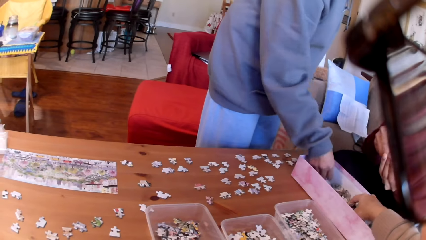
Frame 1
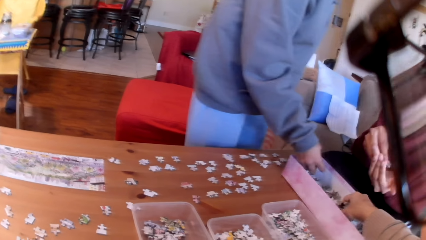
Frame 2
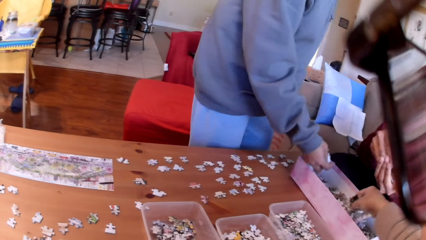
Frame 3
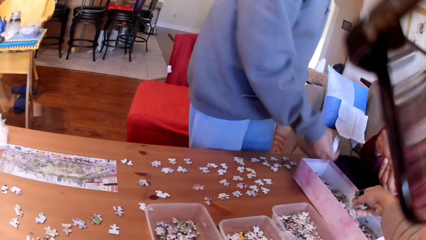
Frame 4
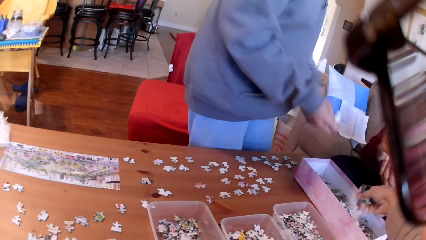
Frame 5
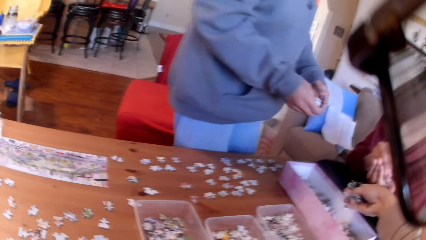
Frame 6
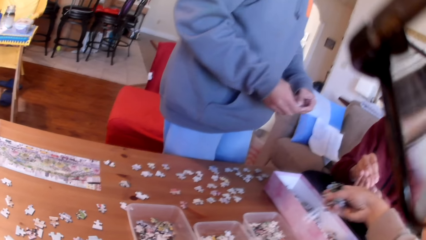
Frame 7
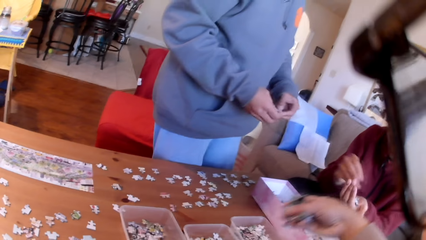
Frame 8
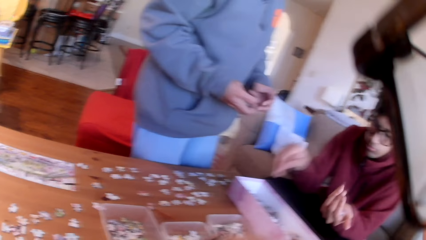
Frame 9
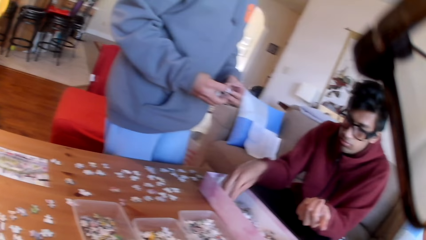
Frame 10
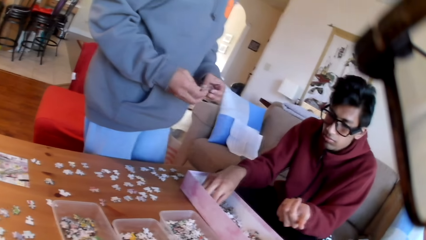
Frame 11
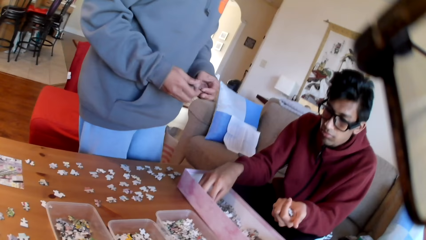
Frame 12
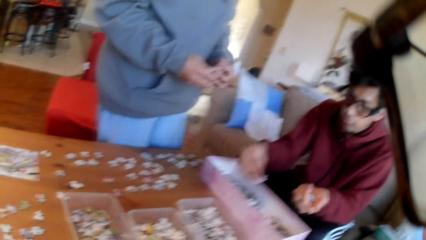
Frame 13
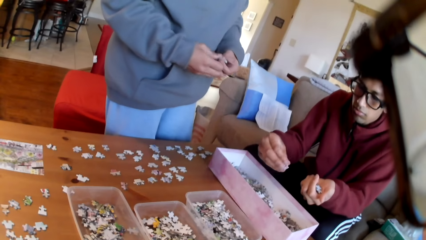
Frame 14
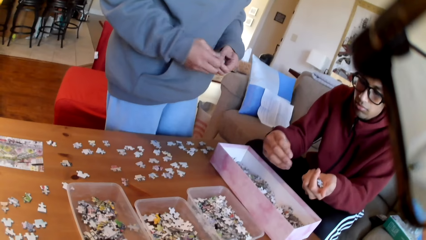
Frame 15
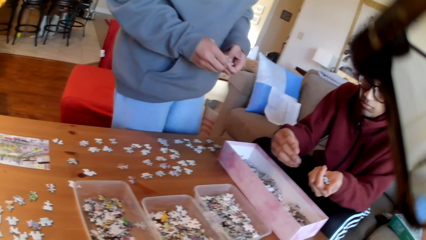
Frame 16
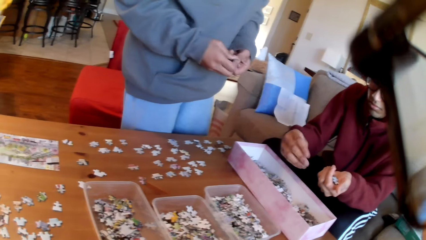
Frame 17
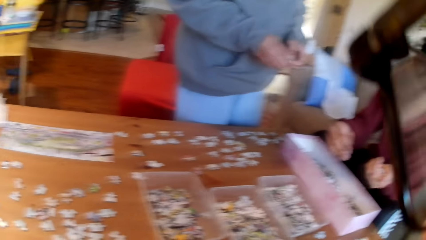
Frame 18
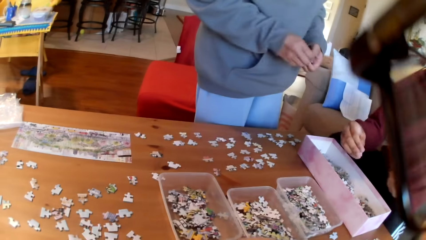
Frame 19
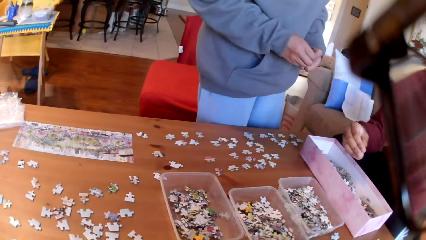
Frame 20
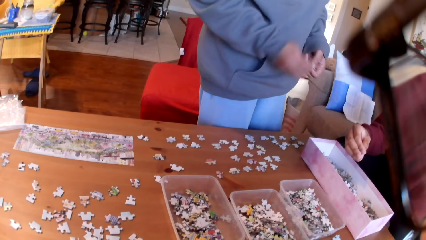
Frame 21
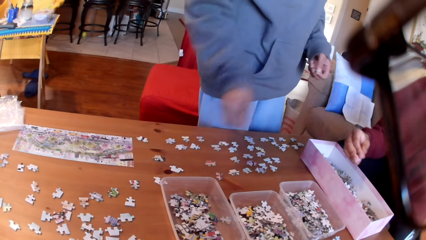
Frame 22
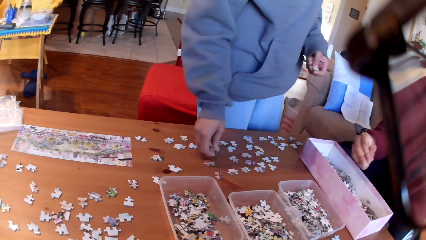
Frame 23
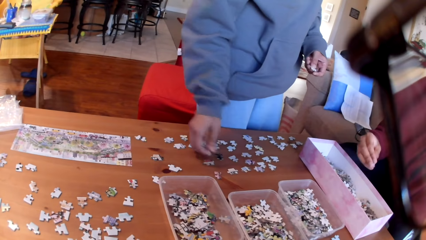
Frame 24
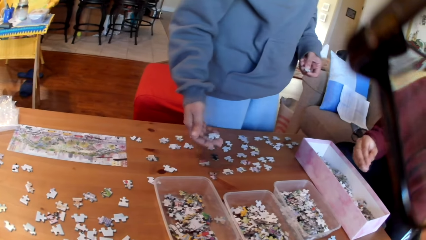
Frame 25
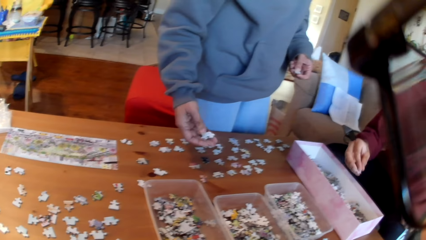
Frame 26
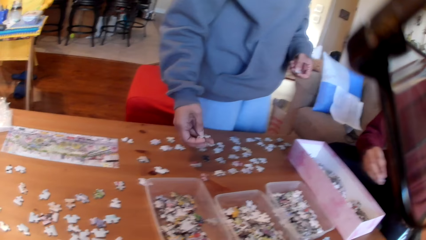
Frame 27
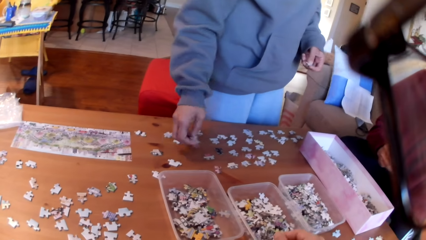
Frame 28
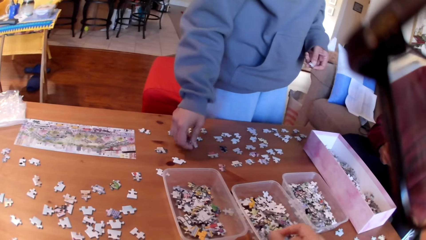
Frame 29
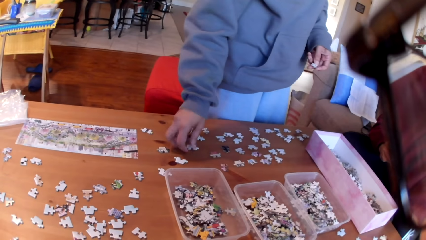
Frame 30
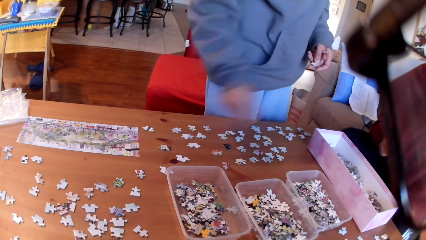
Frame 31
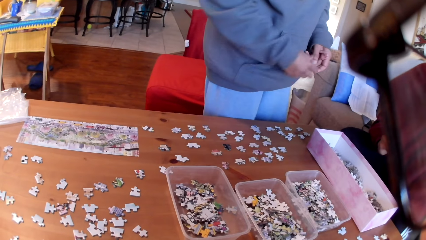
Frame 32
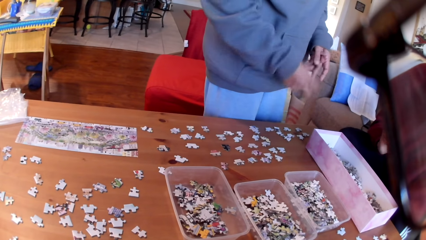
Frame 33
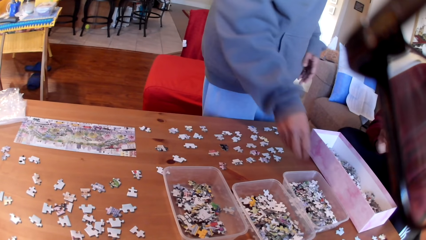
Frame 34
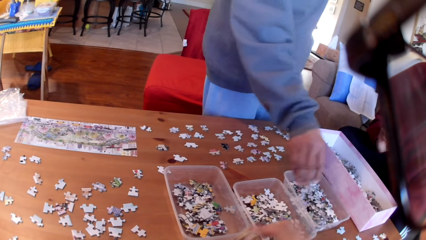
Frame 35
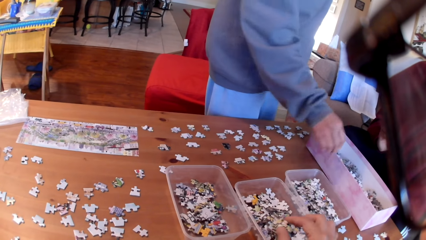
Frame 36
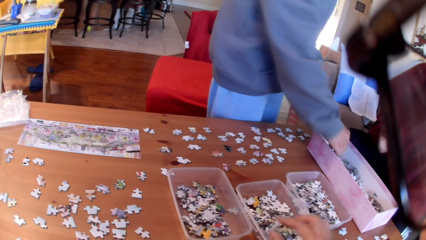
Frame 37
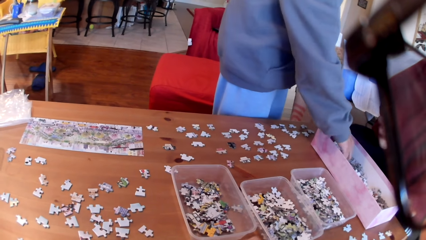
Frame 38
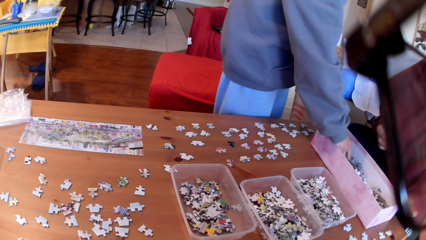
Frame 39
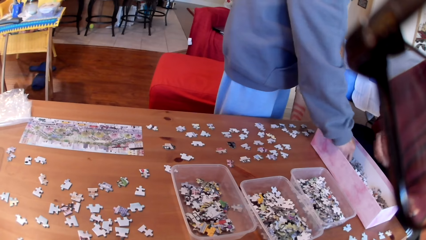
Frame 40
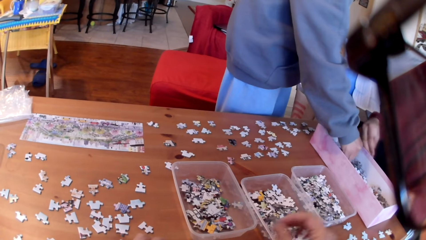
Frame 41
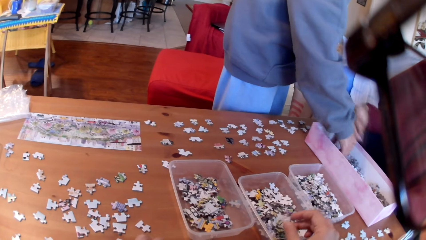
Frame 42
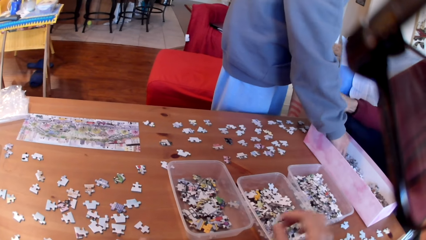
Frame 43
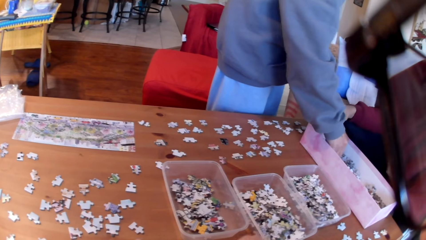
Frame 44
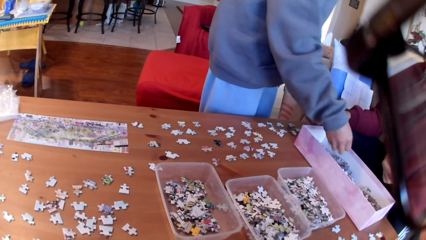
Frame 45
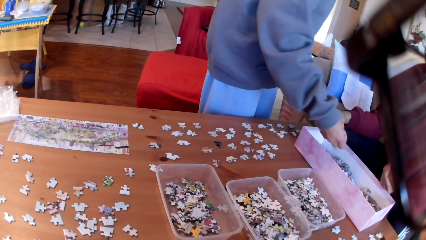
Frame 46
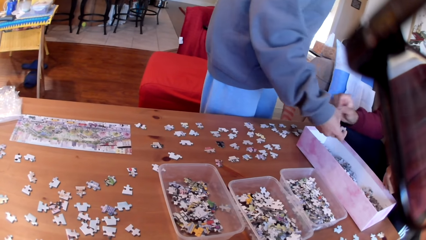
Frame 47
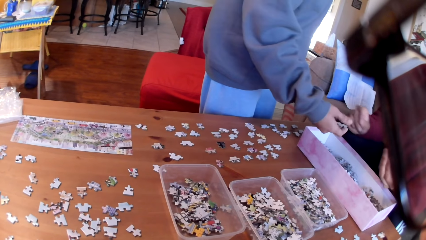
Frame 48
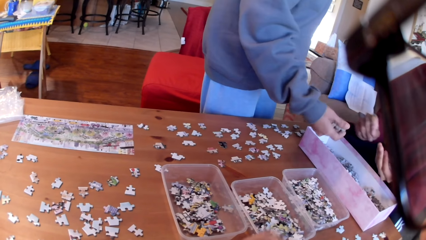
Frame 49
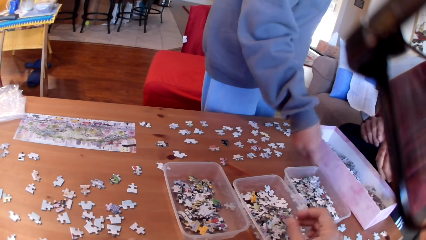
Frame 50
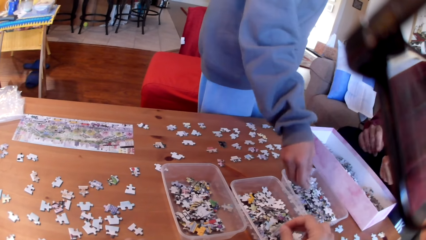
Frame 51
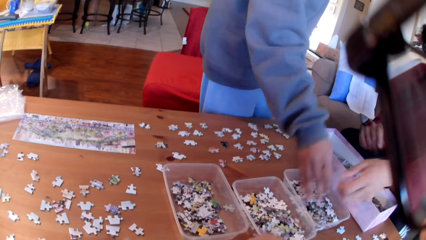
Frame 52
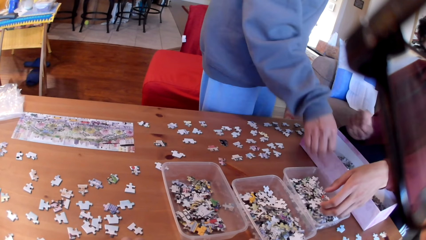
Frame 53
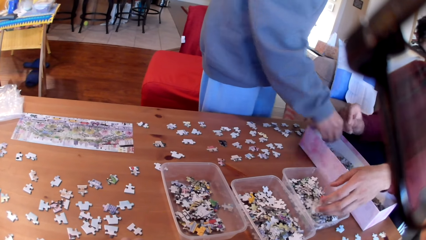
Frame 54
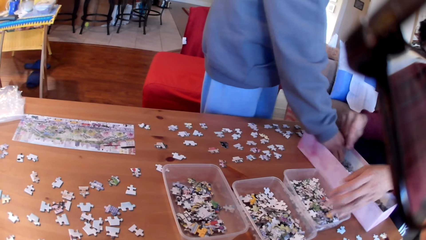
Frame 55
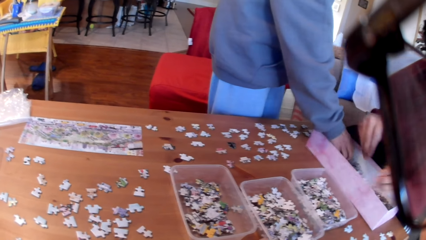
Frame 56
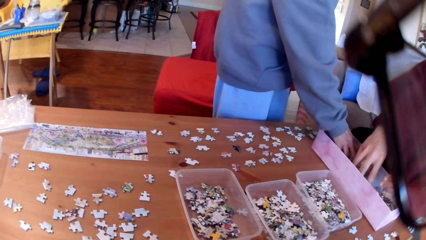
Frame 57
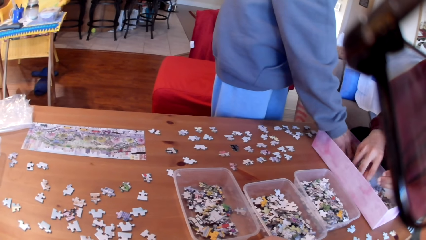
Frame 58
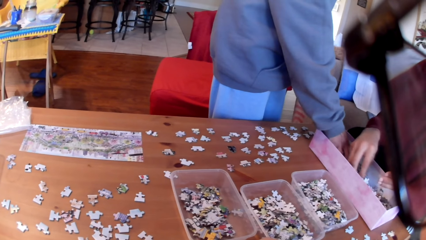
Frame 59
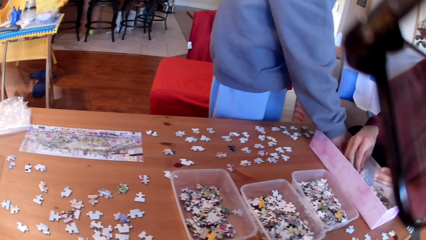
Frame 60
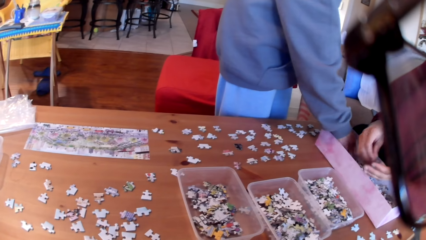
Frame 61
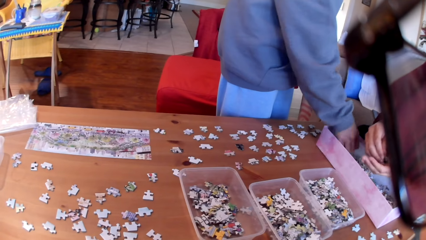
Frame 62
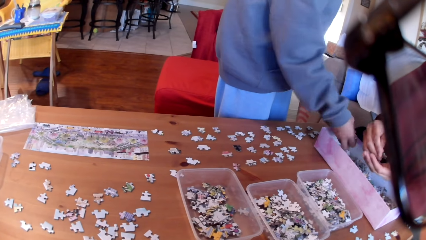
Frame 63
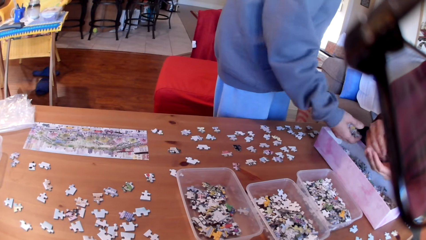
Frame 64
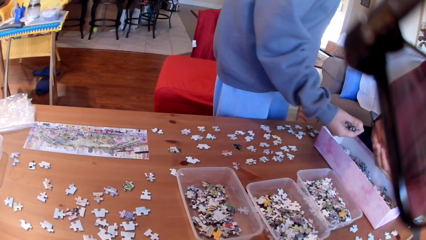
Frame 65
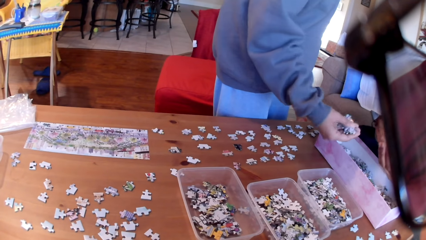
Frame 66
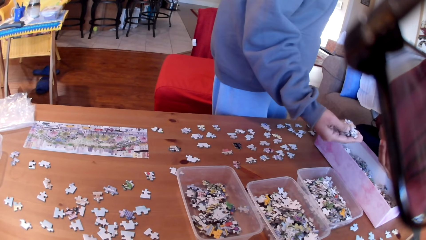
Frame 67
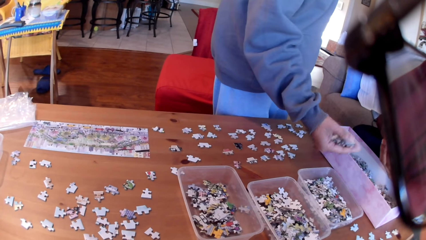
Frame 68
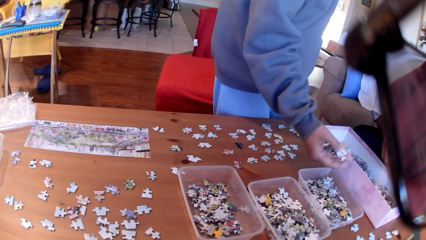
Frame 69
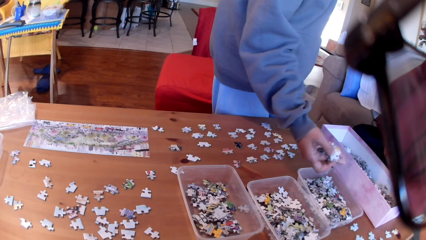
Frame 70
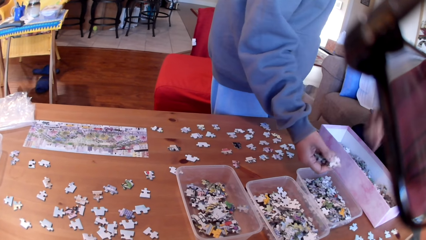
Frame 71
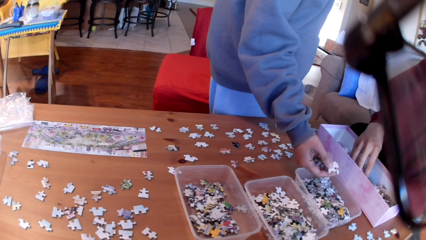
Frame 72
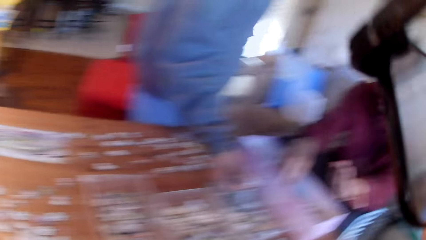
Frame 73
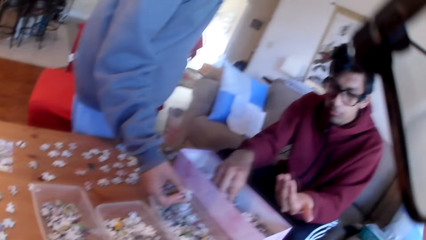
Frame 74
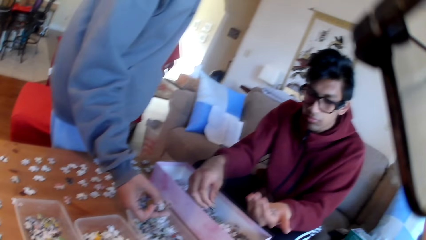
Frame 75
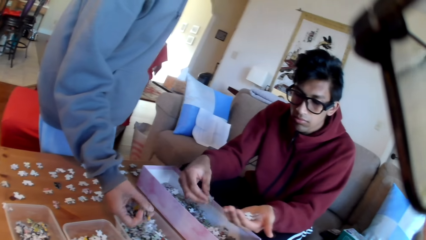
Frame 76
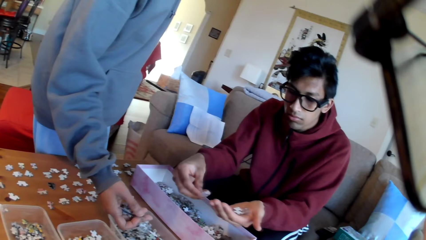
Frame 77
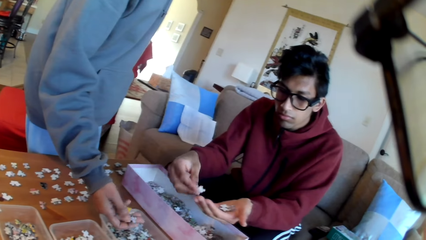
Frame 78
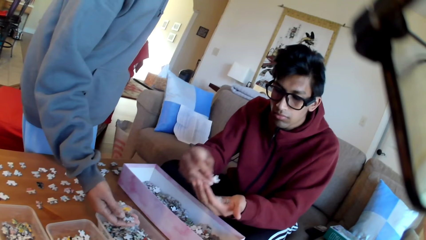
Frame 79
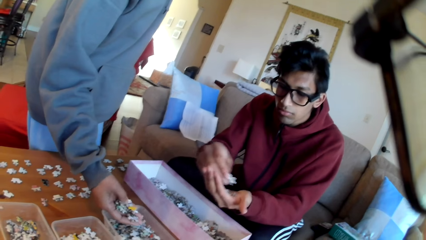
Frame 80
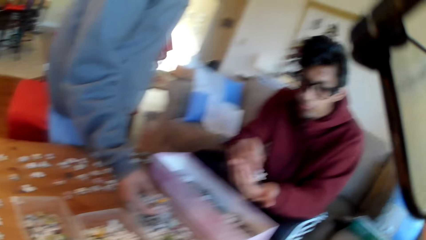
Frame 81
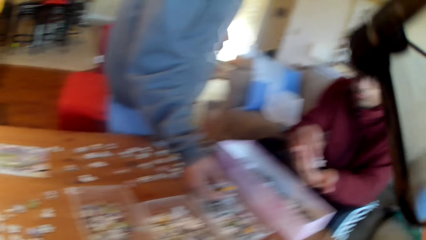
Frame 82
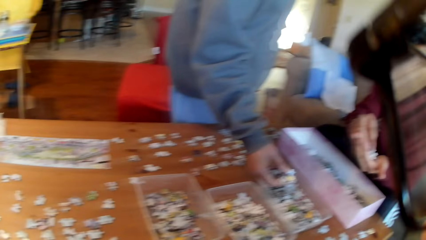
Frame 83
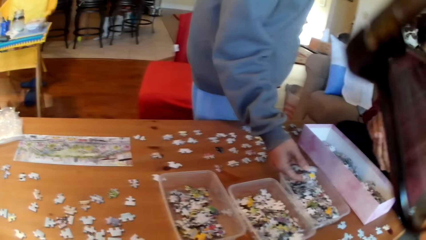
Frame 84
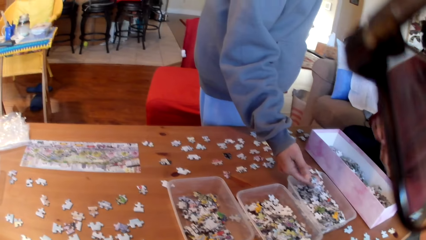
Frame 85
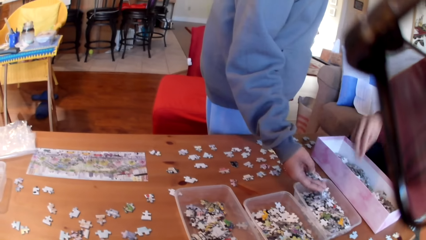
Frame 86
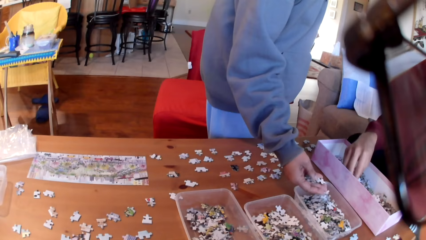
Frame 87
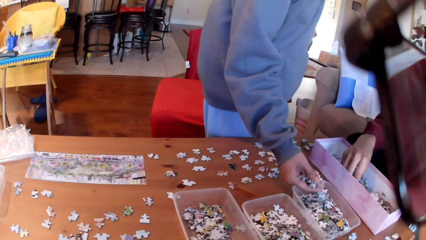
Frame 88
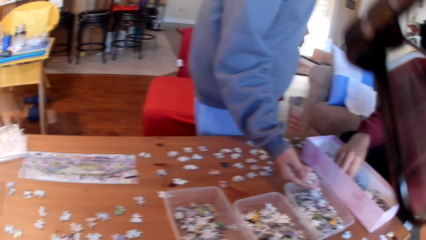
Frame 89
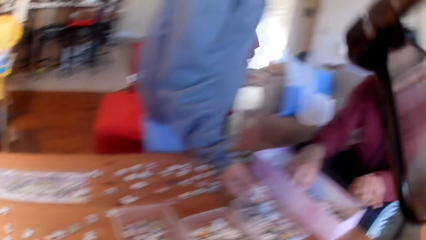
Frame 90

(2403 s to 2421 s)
A woman picks up the jigsaw puzzles in the box. The camera wearer puts the puzzles on the table. The woman separates the jigsaw puzzle and puts the jigsaw puzzles on the table. The camera wearer puts the puzzle in the tin. They put a puzzle on the table. They put the puzzle in the tin. The woman puts the jigsaw puzzles on the tin. She takes a puzzle. She takes a puzzle again. The camera wearer takes a puzzle. They put the puzzle in the tin. The woman puts the puzzles in a tin. A man puts the jigsaw puzzles on the tin and takes the puzzles. The woman takes the puzzles. She puts the jigsaw puzzles on the tin. The camera wearer looks at the man. The man puts puzzles on the hand. He picks up the jigsaw puzzles on the box. The camera wearer looks at the table.
